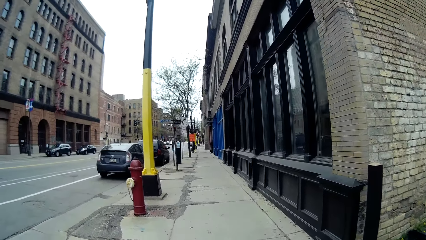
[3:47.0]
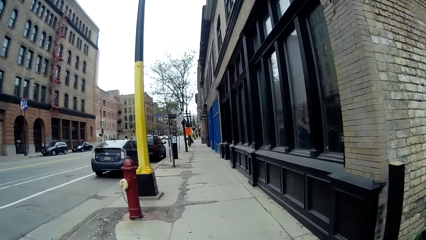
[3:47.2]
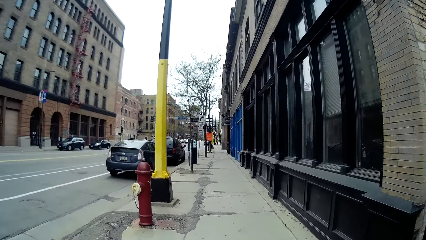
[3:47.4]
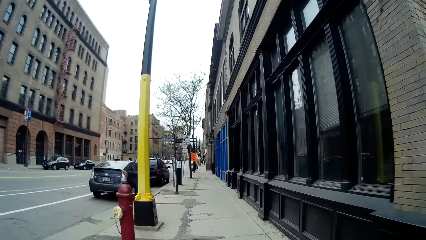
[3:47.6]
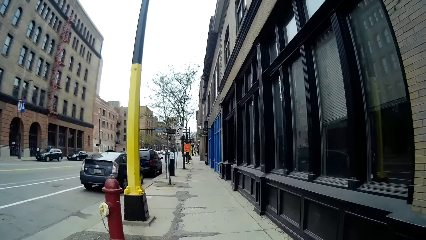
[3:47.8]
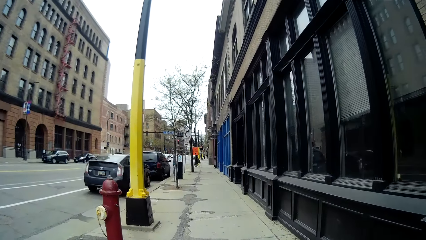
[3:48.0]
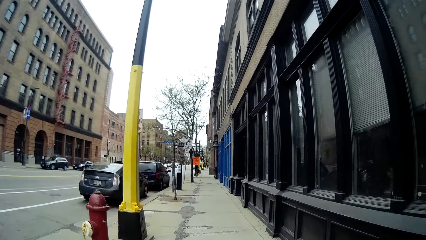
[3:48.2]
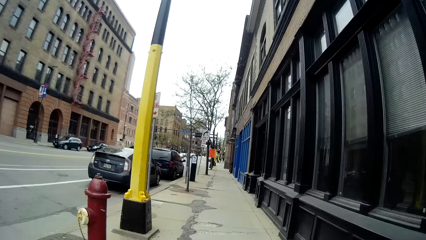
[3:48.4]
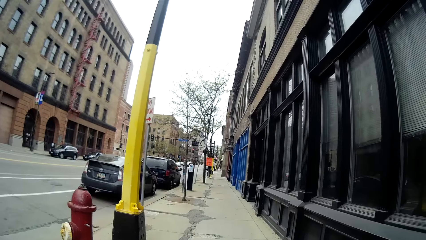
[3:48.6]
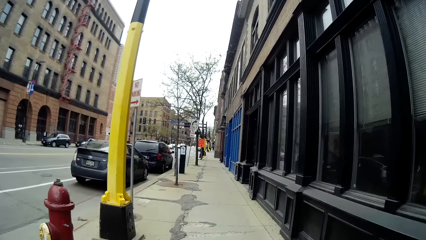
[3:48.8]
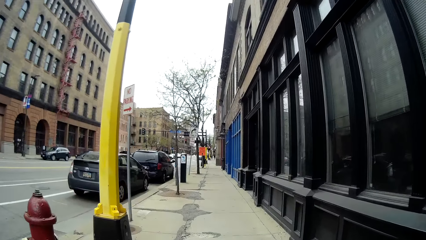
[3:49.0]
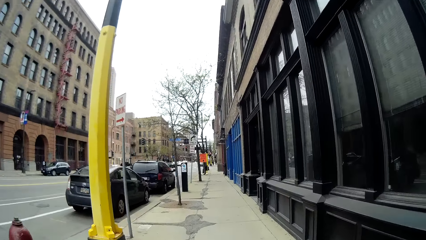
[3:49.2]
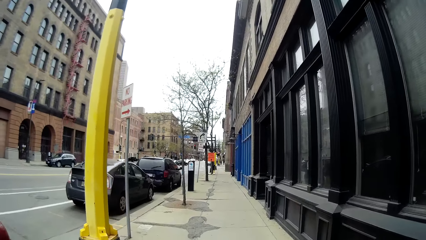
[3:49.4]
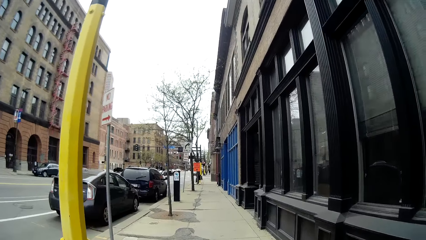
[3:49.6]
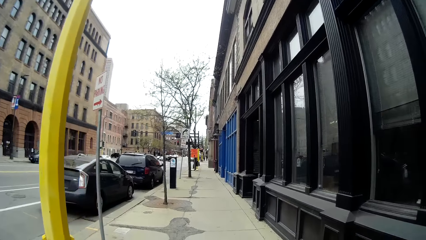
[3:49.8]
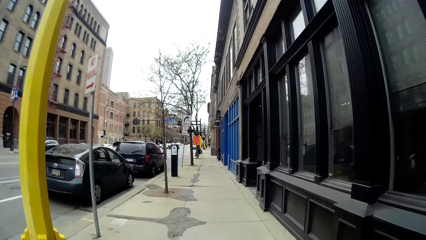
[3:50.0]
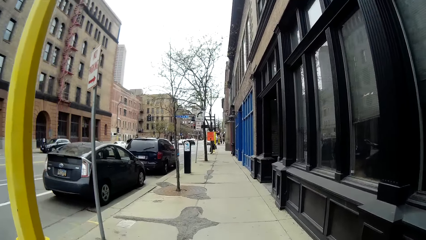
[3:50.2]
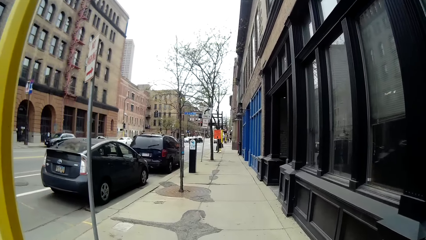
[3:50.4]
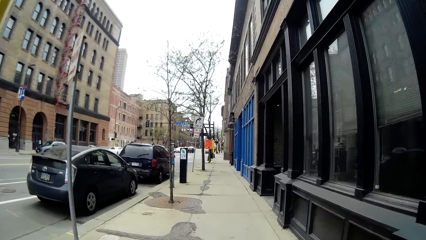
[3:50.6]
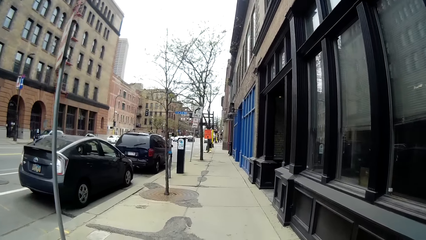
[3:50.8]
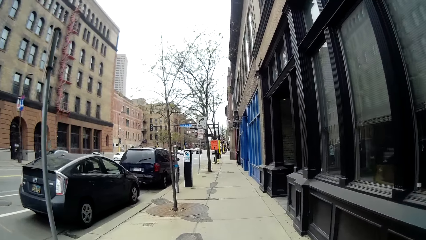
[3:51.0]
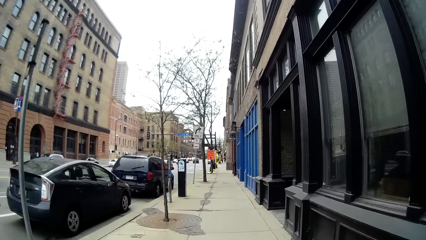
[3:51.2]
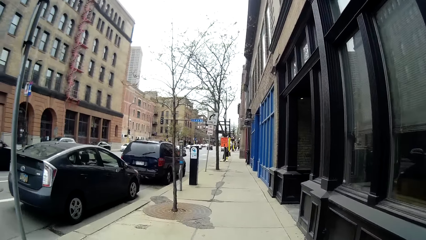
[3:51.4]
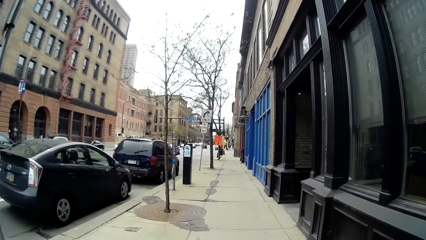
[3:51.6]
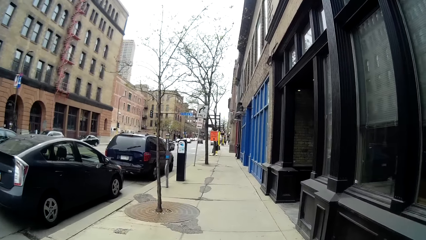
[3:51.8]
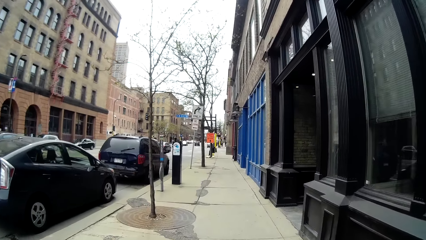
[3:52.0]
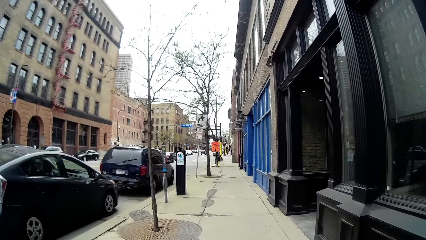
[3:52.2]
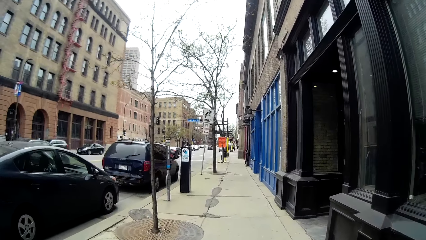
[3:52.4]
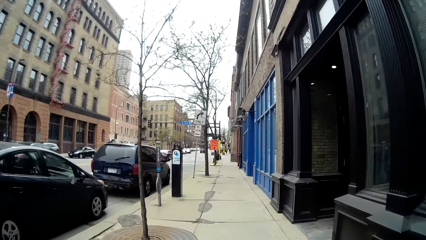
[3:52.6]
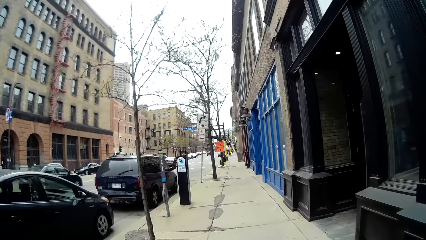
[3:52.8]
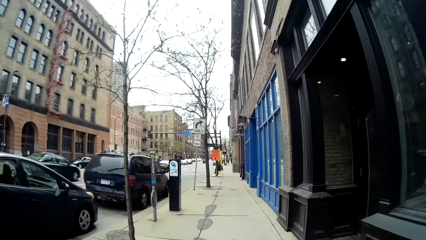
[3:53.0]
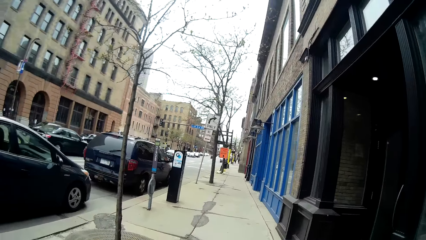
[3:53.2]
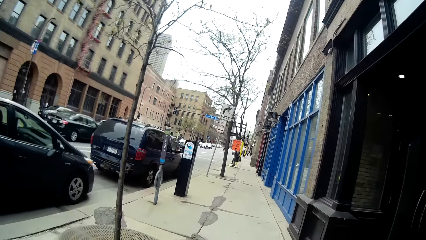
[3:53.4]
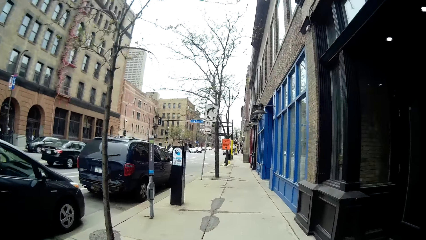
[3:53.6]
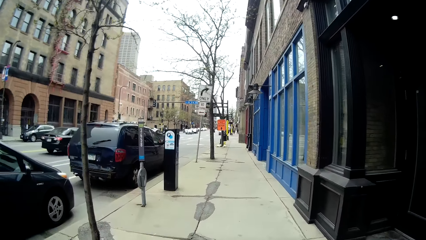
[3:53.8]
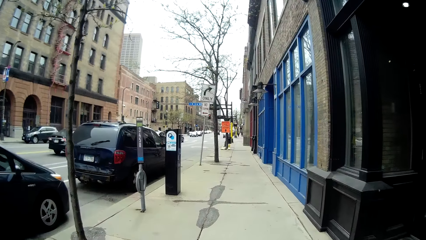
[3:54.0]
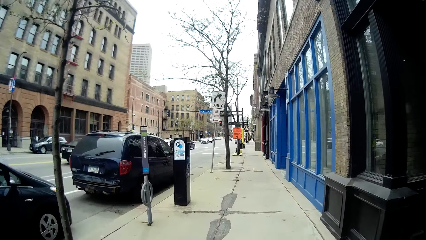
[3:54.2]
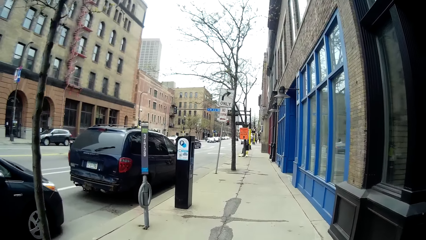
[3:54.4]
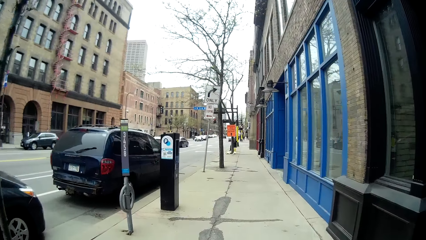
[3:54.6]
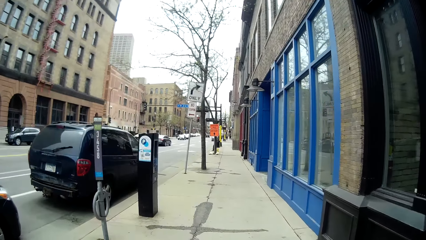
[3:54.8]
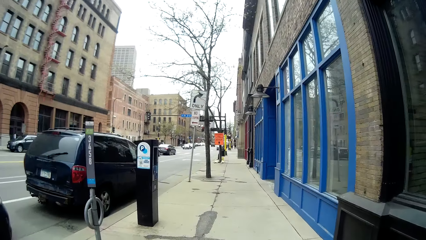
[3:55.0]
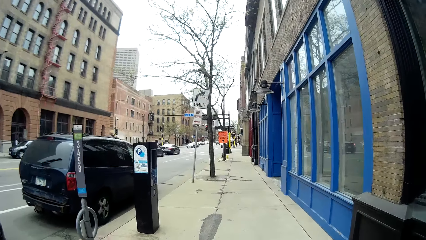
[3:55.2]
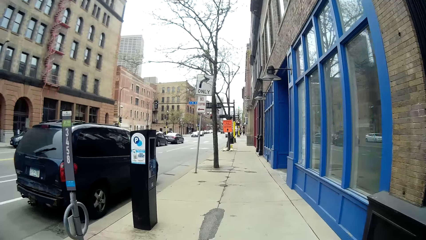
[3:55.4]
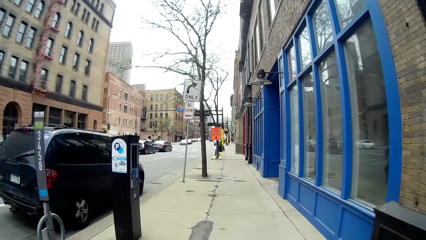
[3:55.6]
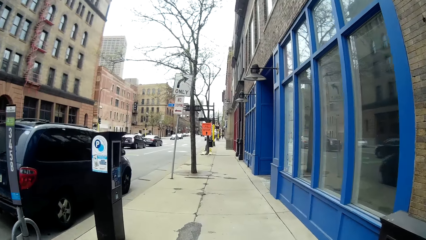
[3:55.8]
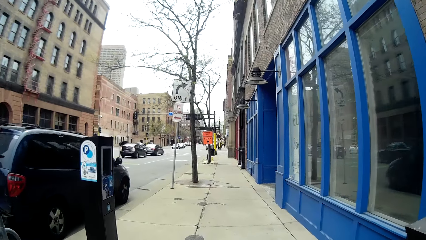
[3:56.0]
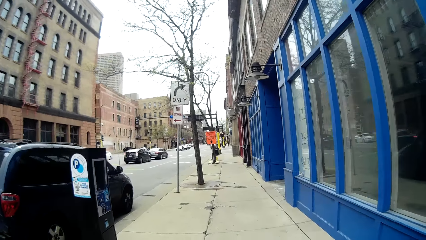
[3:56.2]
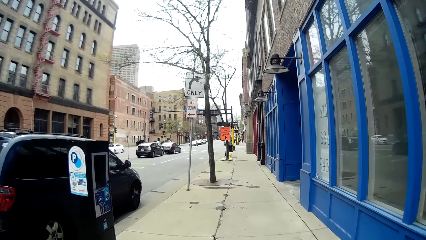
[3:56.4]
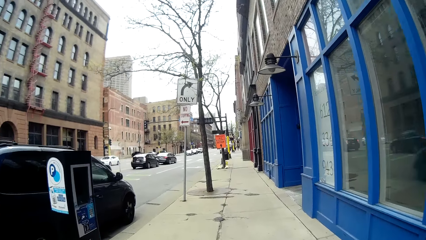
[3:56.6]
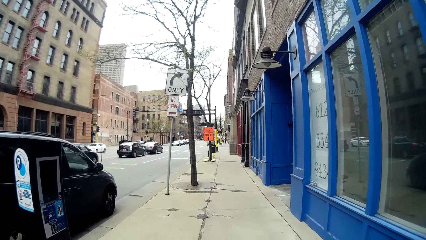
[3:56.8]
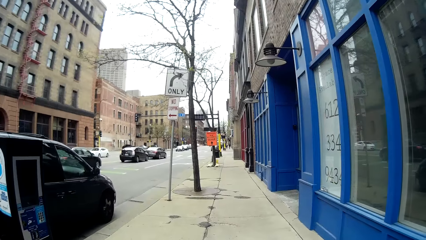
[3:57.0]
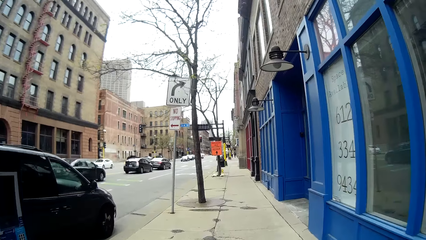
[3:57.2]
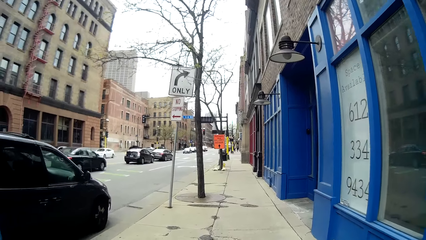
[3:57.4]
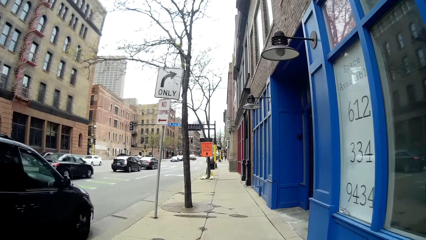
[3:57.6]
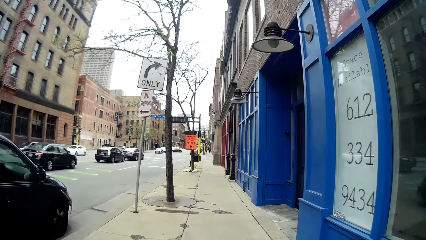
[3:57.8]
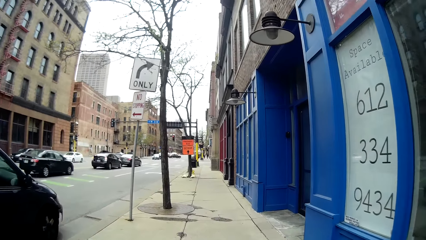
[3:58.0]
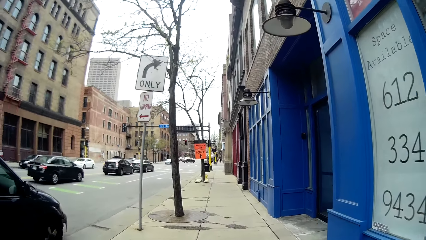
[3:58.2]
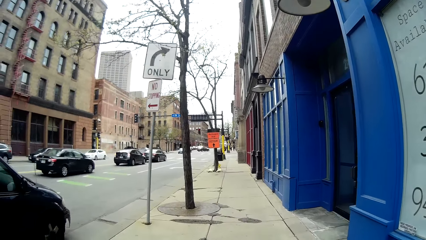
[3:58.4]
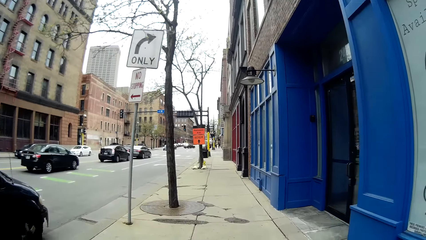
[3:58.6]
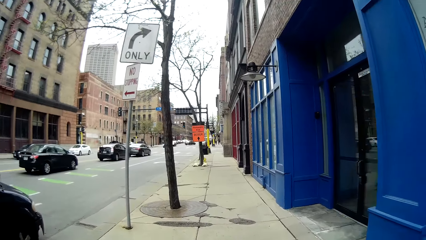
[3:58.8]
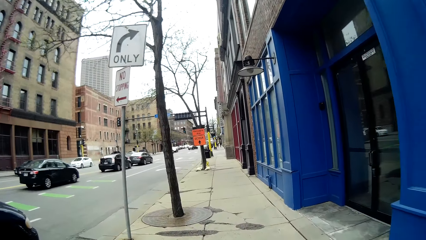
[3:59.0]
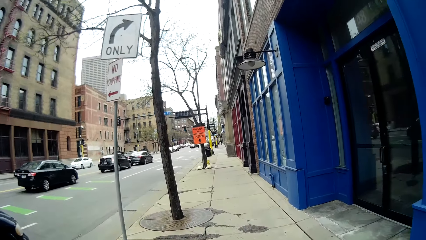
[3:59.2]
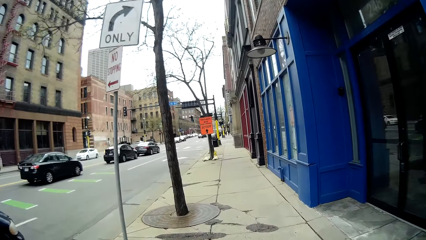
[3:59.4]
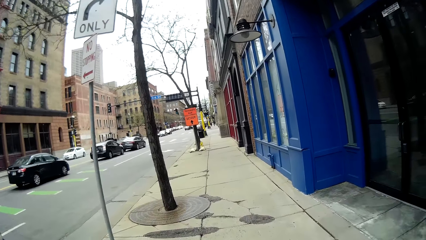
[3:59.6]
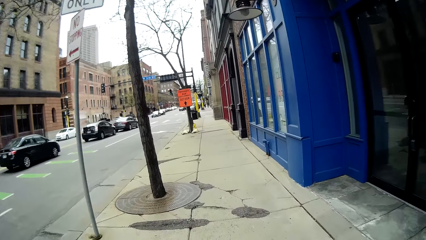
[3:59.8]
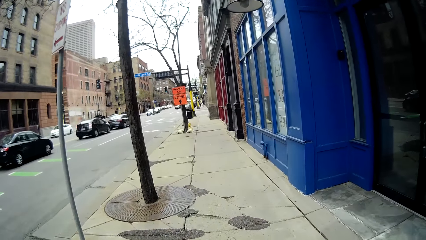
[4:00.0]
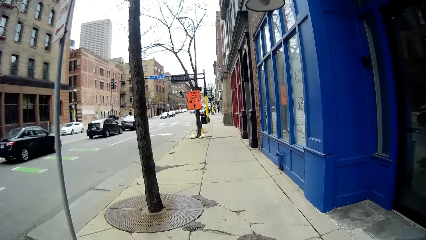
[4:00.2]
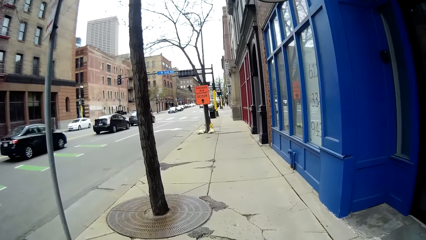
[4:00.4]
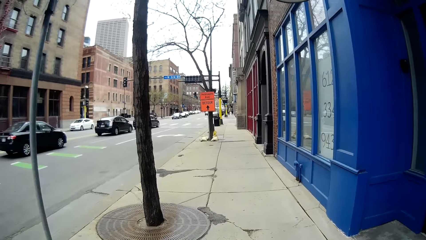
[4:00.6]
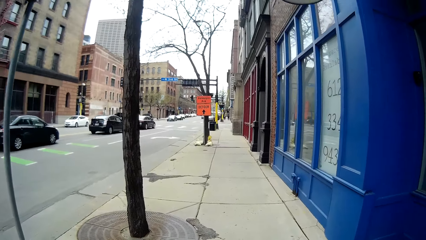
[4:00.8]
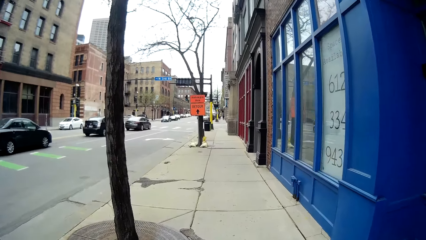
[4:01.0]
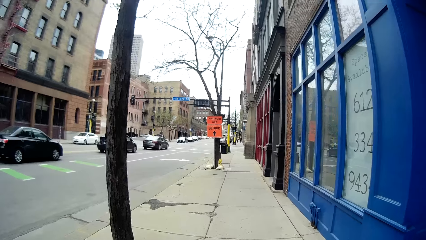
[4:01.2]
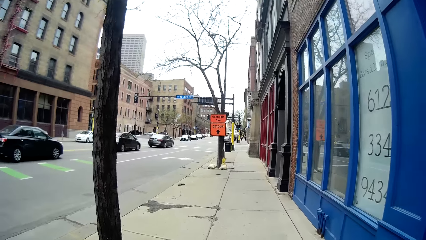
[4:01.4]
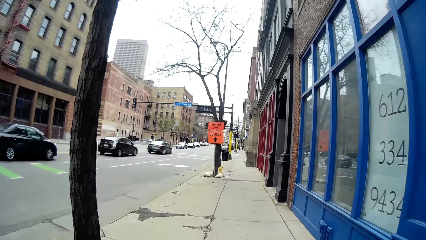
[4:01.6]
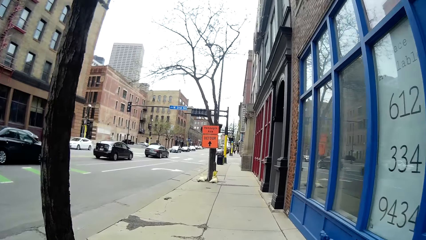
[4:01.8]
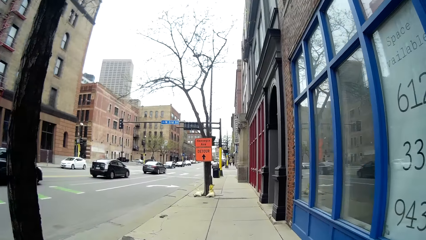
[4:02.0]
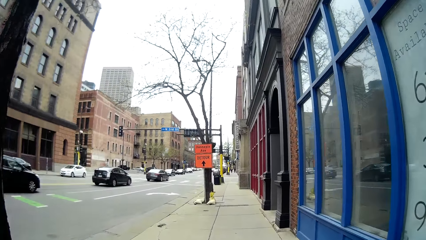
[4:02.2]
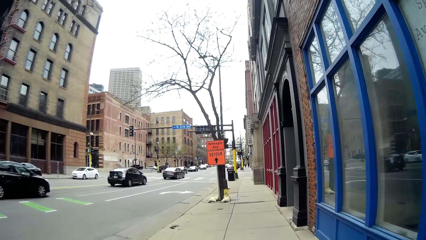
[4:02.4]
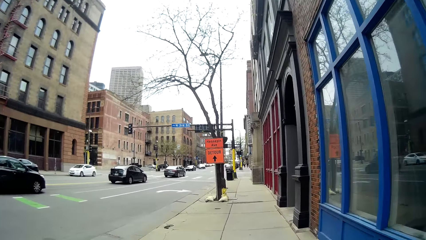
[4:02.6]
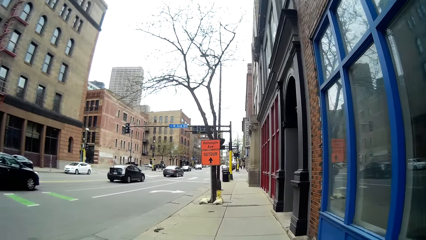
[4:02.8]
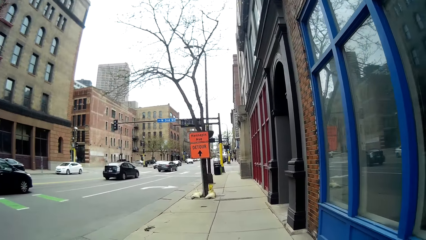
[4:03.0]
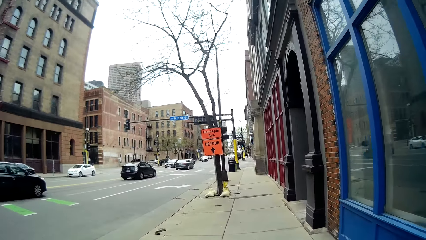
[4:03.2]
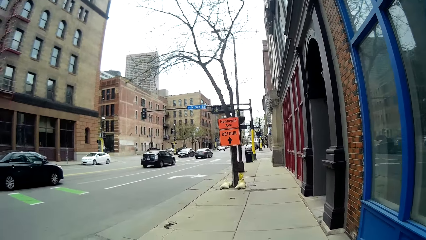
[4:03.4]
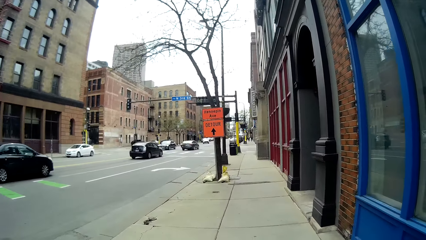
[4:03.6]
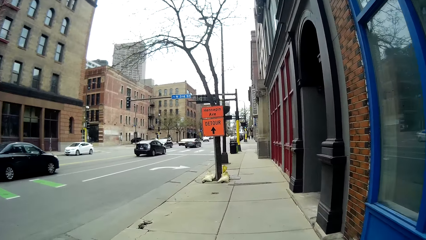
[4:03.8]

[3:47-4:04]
The camera wearer walks around.
